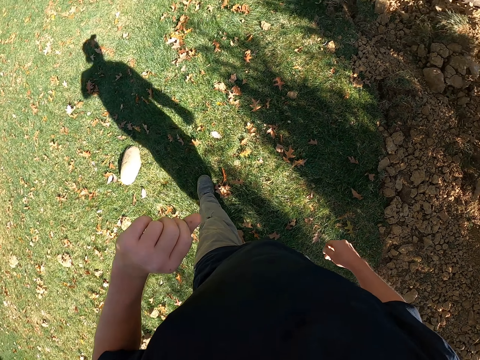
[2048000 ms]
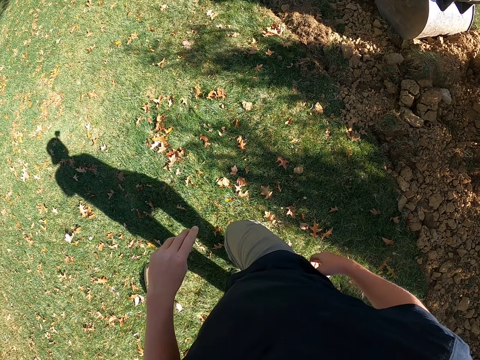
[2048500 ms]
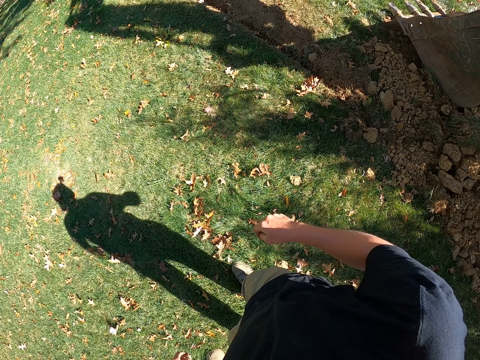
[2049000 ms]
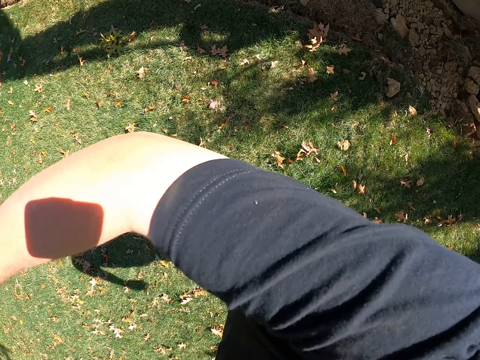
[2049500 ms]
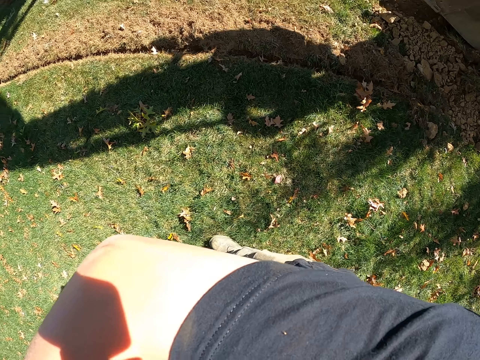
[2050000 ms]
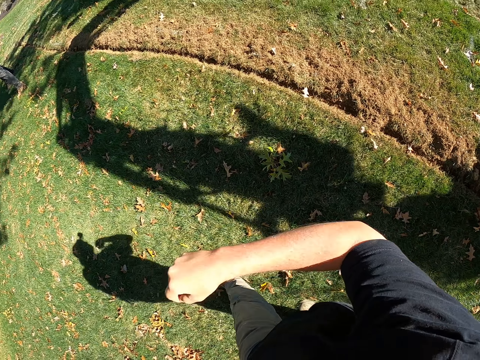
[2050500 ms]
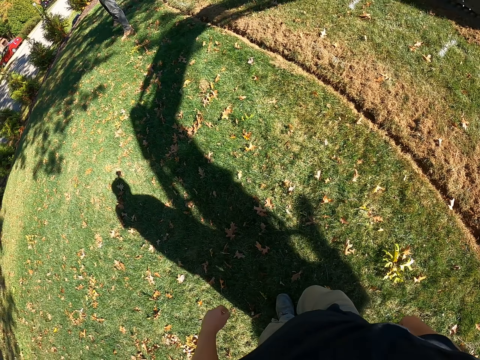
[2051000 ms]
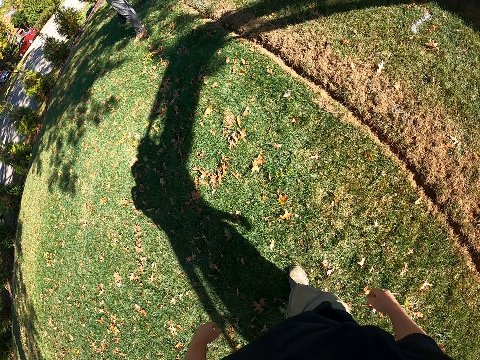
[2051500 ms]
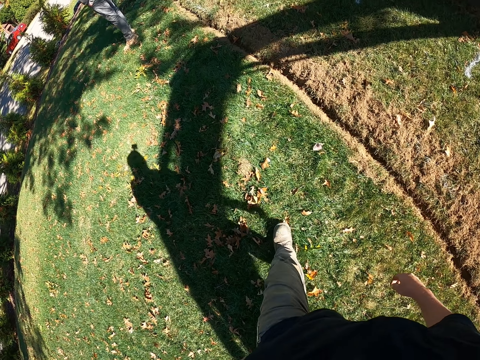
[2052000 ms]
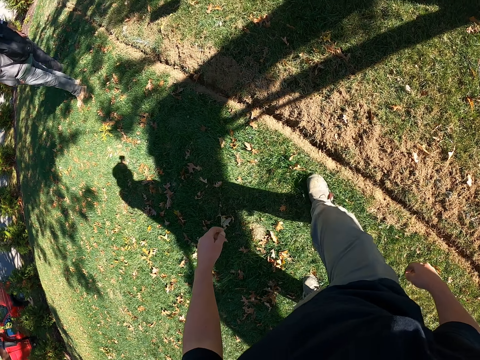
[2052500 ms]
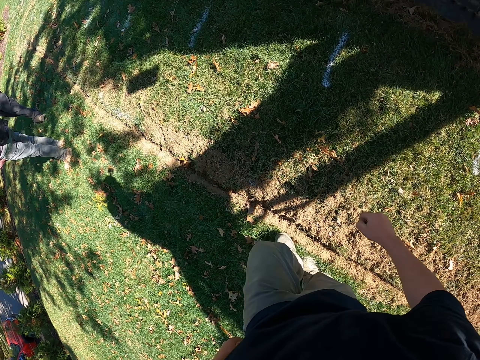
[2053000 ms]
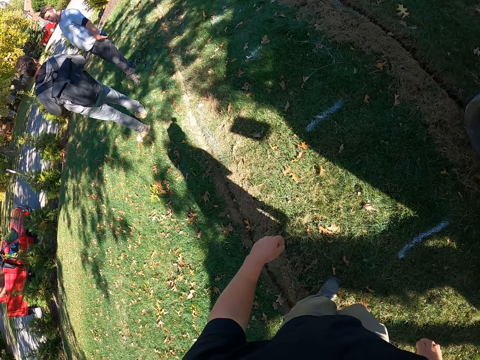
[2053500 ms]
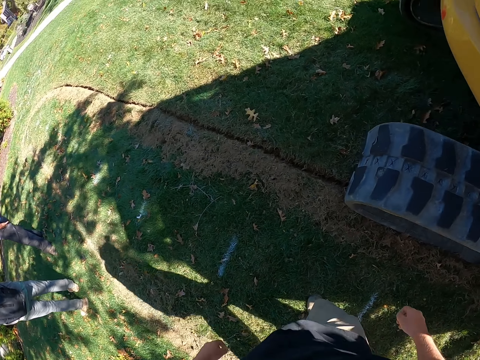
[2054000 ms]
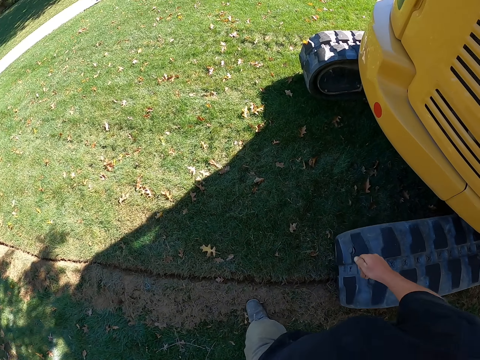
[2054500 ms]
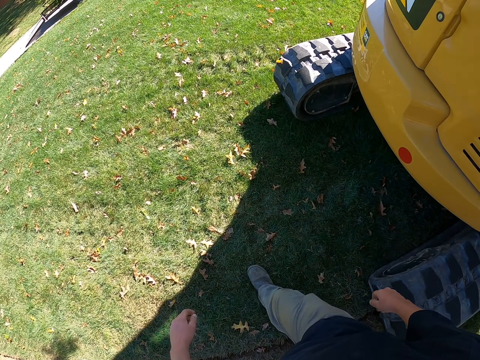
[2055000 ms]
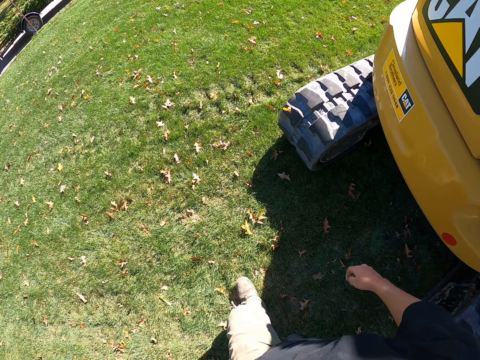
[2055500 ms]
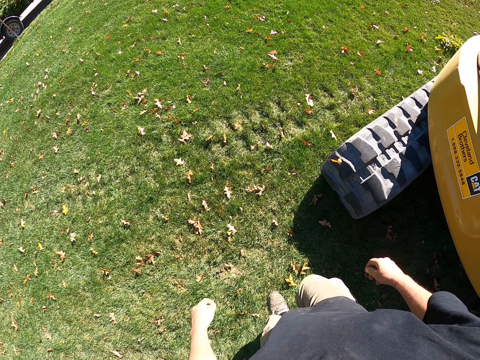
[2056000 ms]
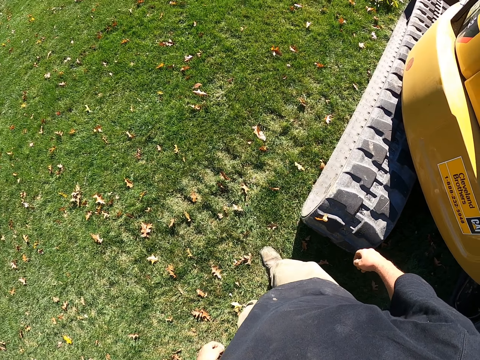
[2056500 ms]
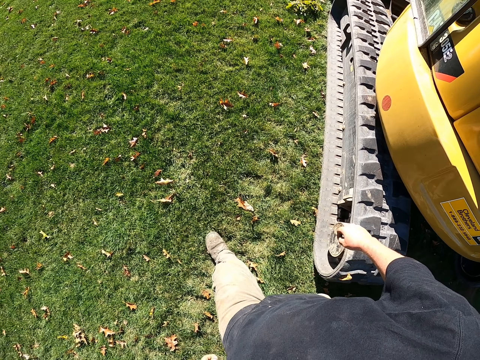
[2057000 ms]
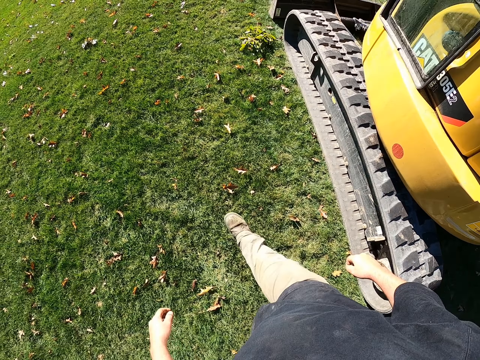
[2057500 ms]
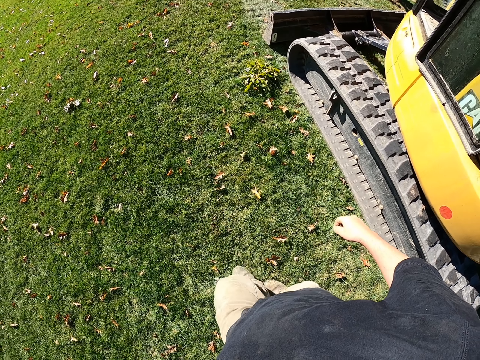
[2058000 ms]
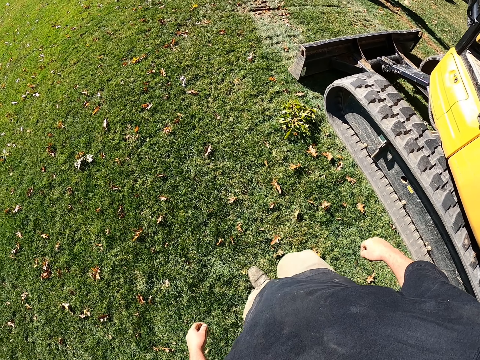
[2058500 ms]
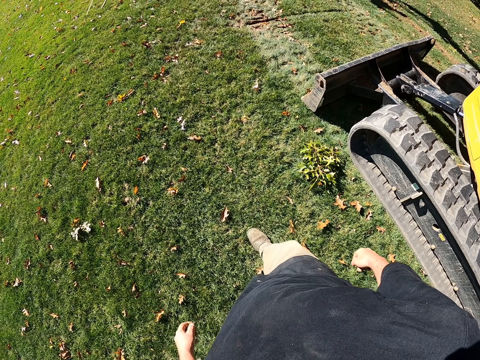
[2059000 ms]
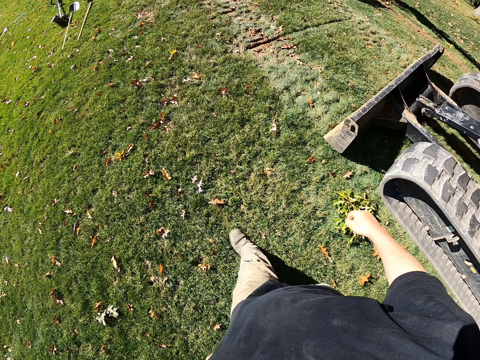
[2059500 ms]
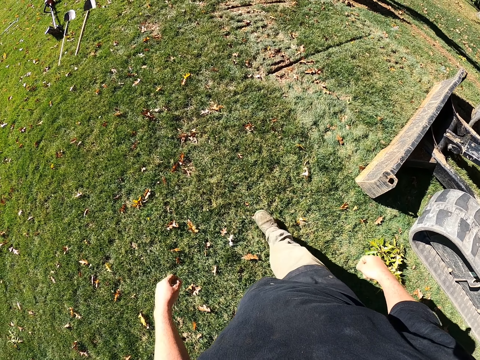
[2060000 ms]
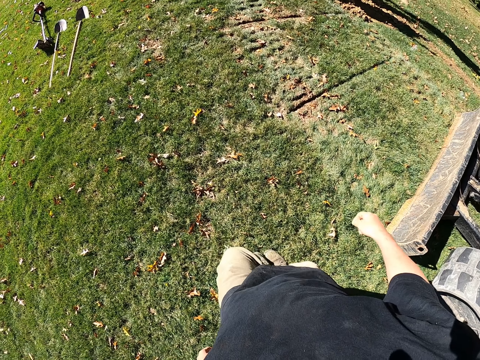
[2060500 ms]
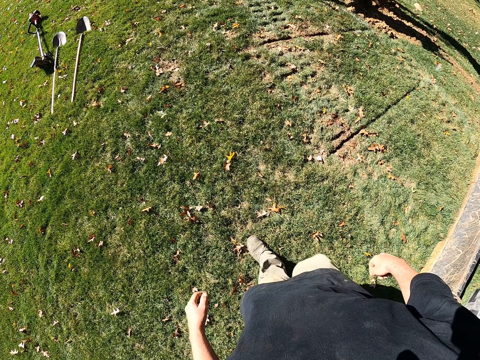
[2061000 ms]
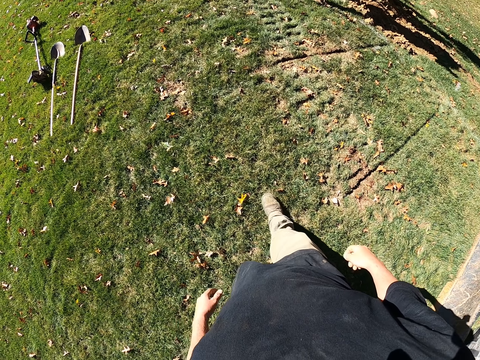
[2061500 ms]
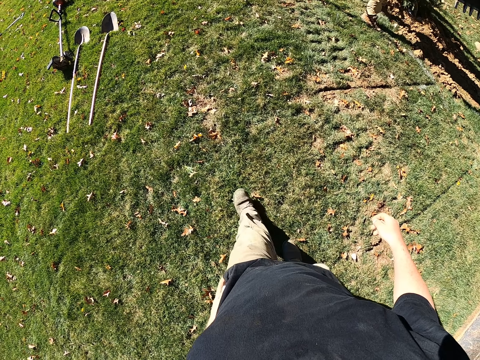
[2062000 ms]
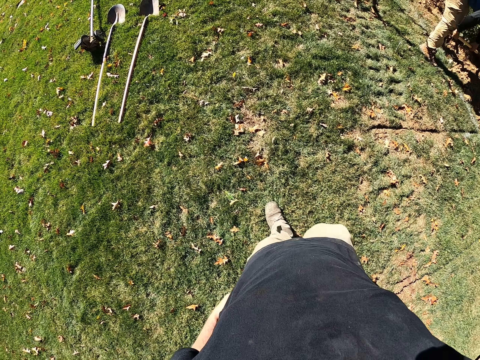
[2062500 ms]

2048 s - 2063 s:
The camera wearer lifts the left hand. They lift the right hand. They walk ahead. They look down. They walk ahead. They swing both hands.

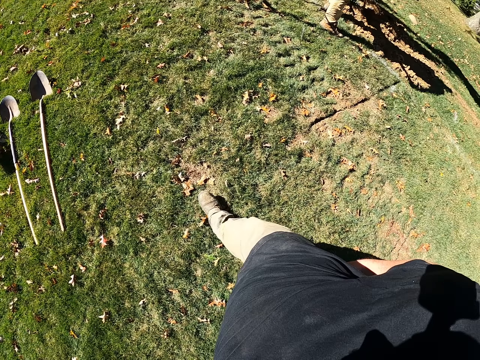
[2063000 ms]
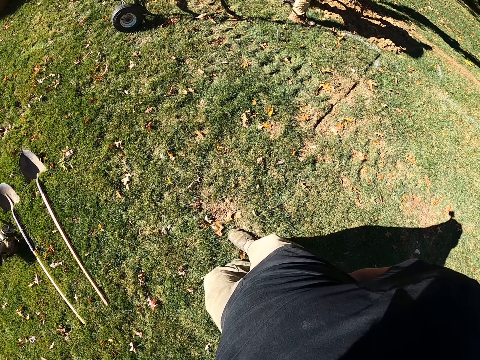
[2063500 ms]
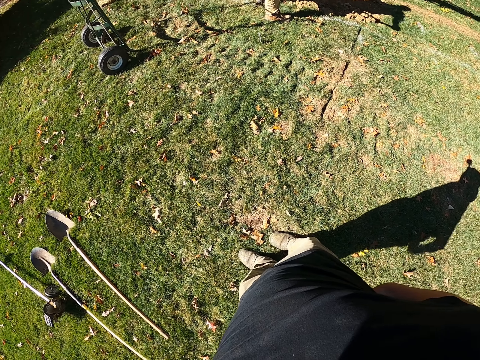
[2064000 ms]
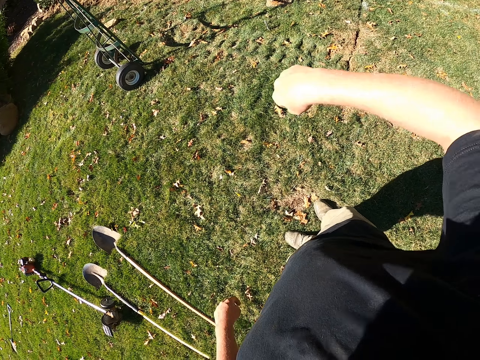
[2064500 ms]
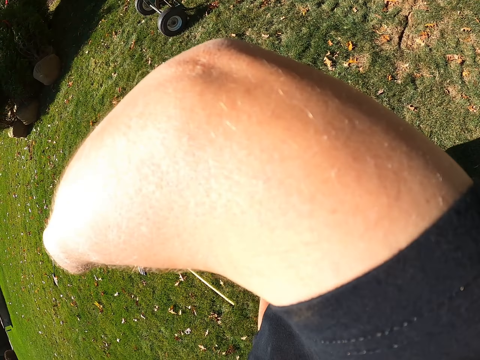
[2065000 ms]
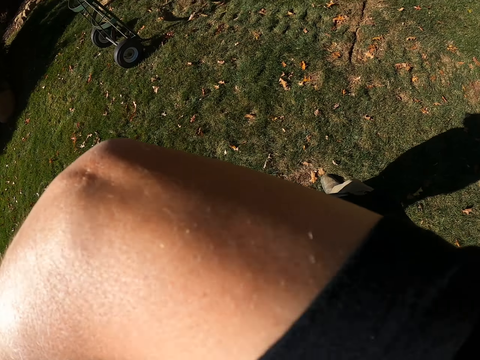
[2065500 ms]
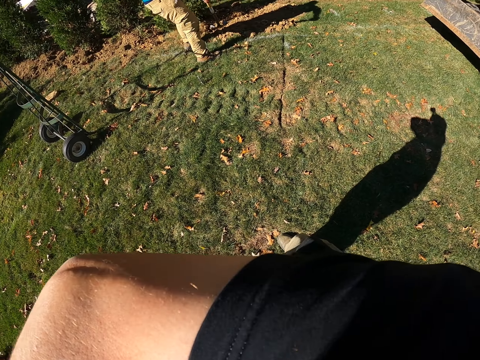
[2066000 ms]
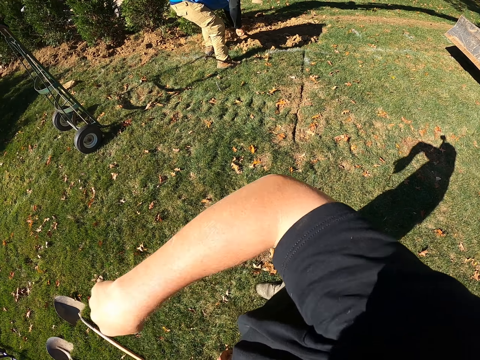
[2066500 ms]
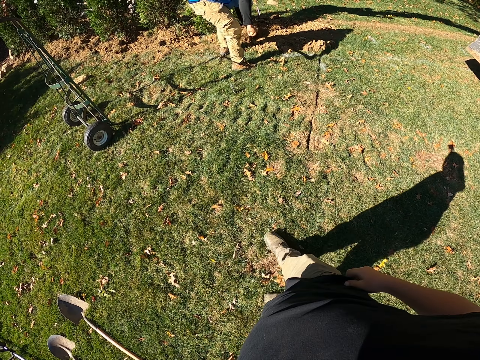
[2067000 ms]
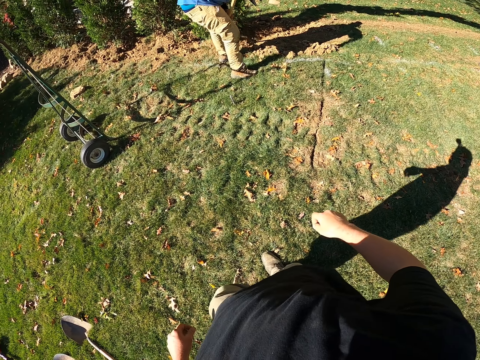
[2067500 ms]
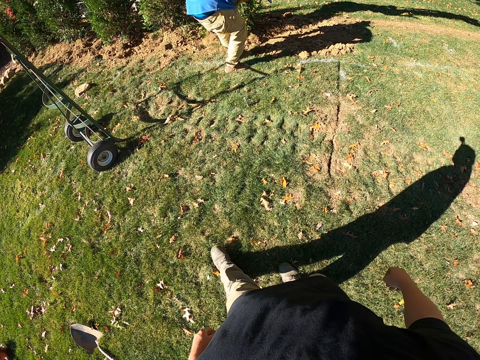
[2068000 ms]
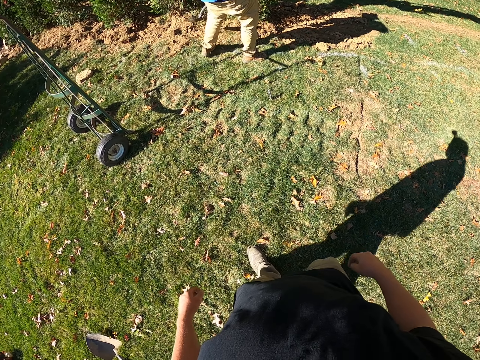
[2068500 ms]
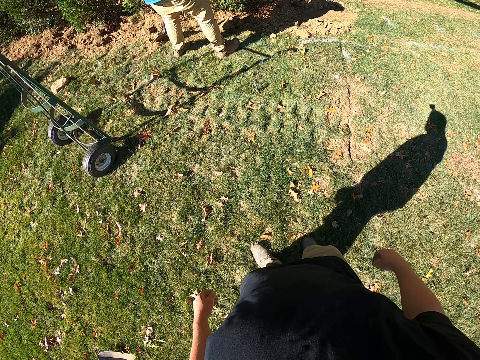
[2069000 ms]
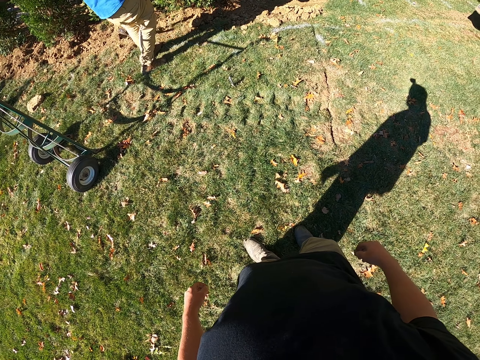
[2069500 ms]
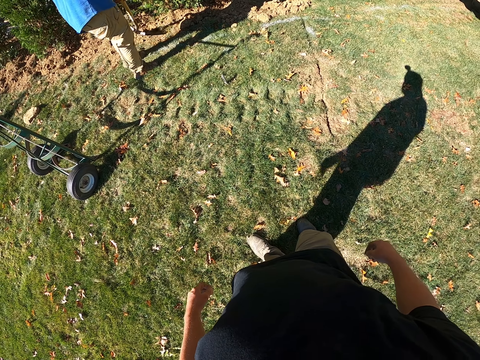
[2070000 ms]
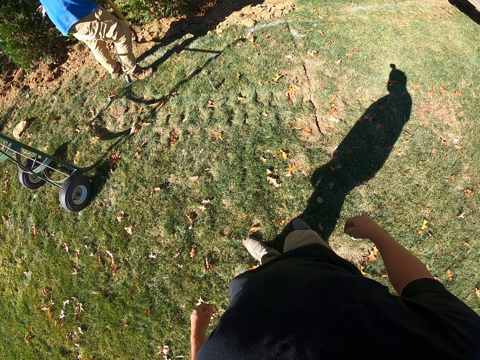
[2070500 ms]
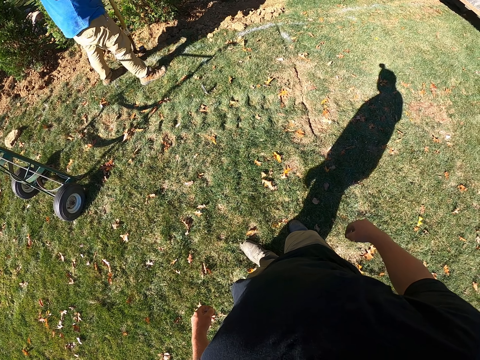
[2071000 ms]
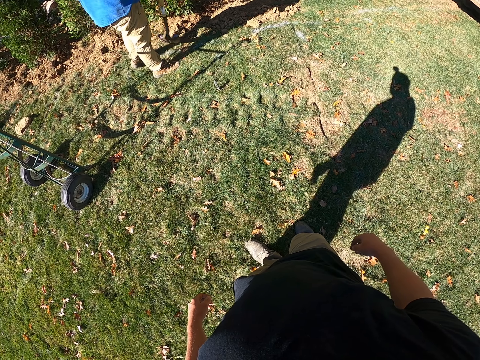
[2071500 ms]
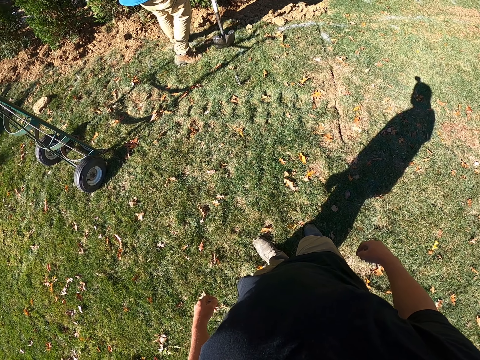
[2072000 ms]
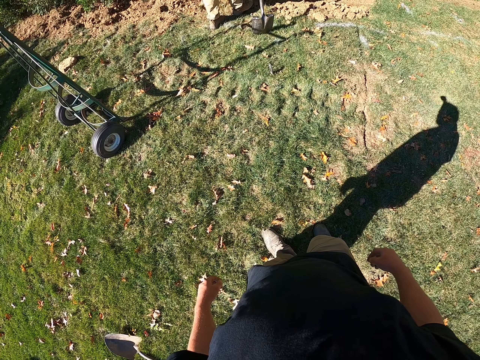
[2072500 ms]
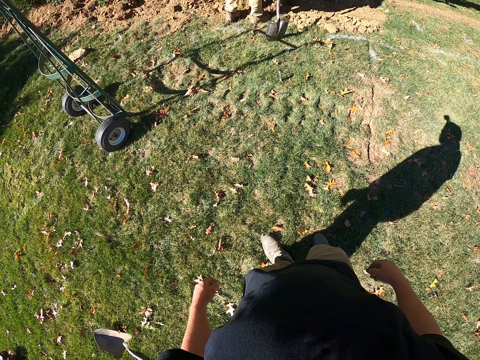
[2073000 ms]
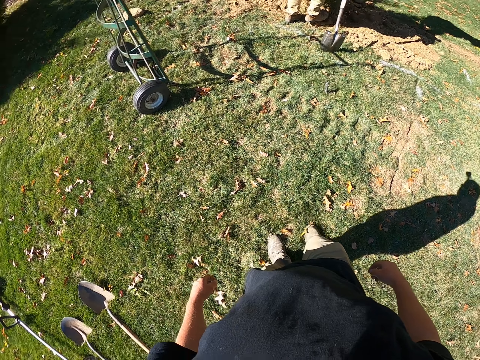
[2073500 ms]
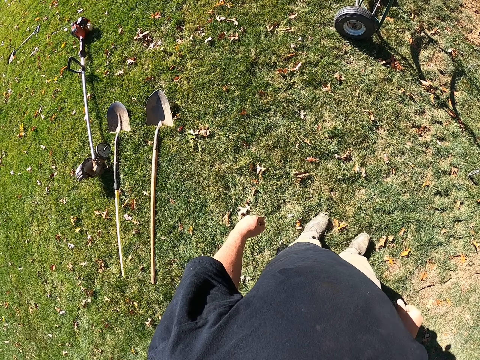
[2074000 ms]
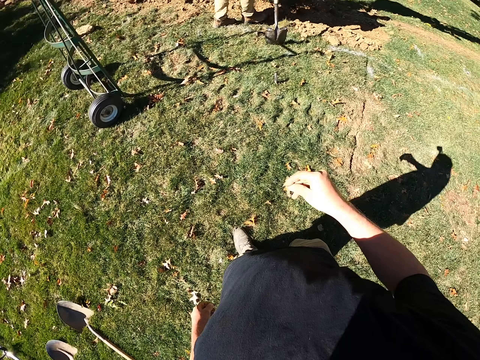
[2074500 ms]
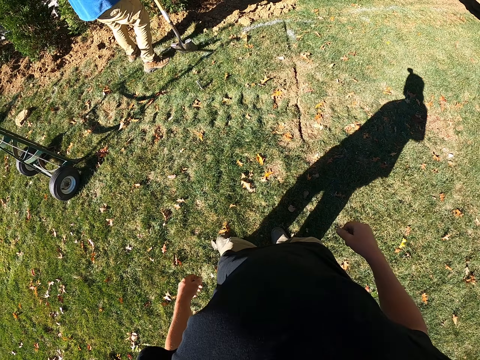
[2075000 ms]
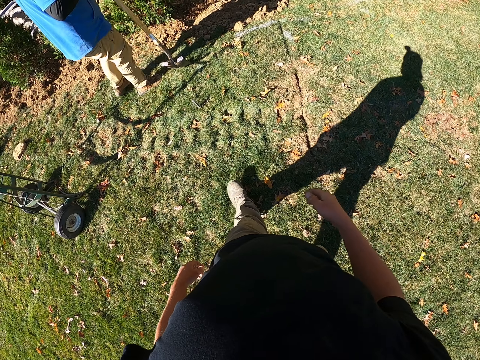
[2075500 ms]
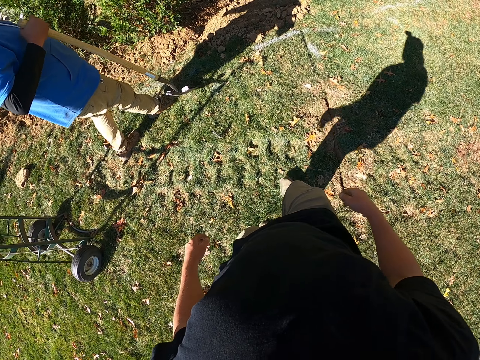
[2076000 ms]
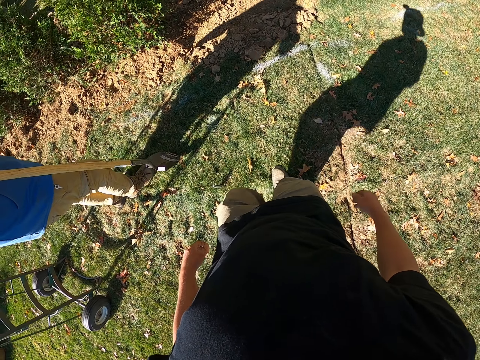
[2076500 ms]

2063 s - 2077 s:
The camera wearer walks towards the spade. They lift the right hand. They walk ahead. They look at a person. They look ahead. They look sideways.
